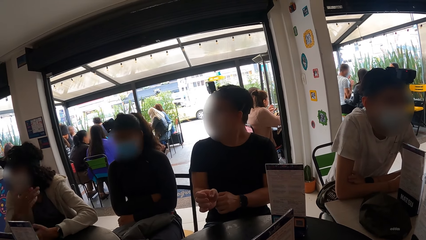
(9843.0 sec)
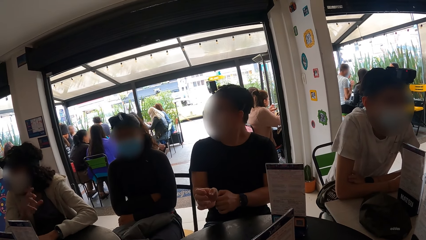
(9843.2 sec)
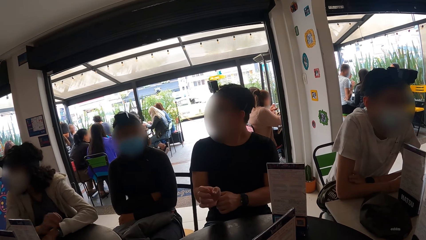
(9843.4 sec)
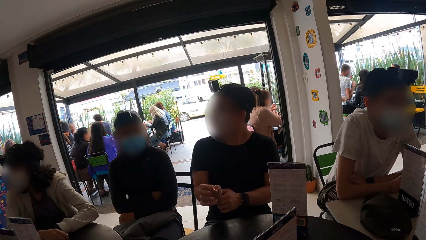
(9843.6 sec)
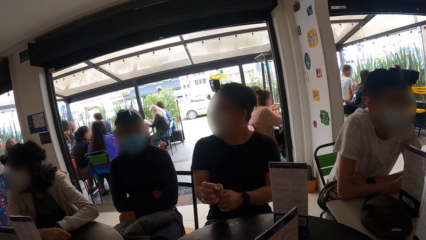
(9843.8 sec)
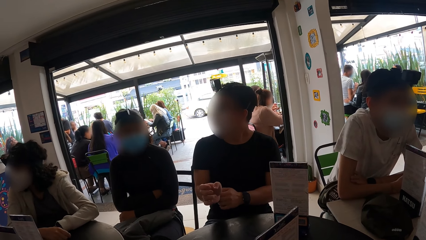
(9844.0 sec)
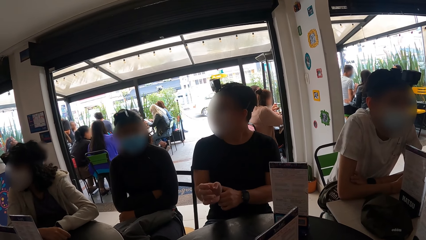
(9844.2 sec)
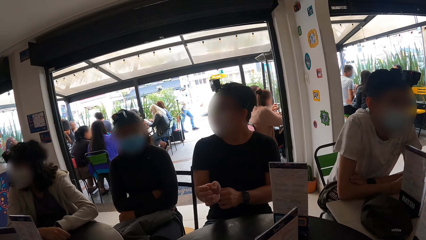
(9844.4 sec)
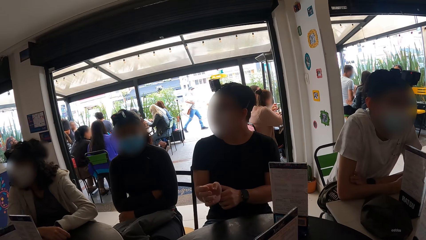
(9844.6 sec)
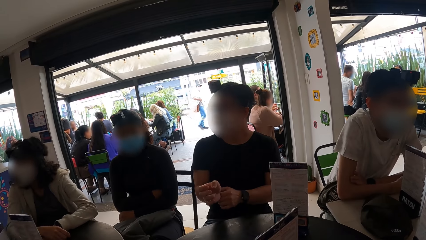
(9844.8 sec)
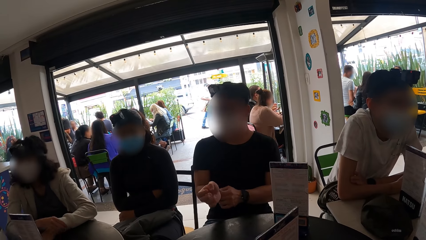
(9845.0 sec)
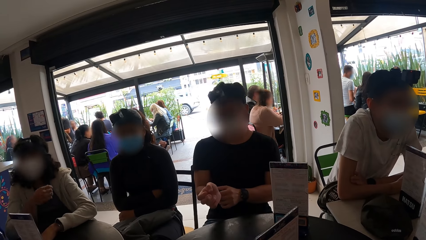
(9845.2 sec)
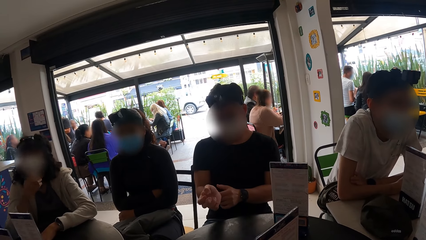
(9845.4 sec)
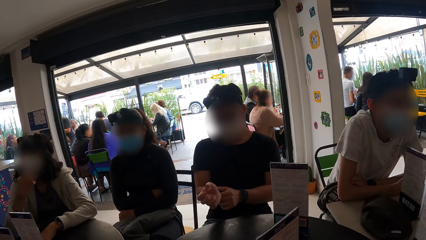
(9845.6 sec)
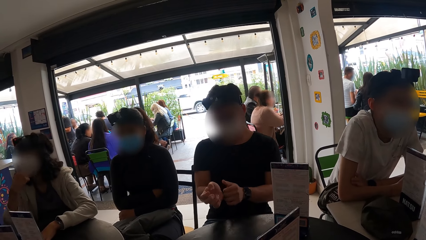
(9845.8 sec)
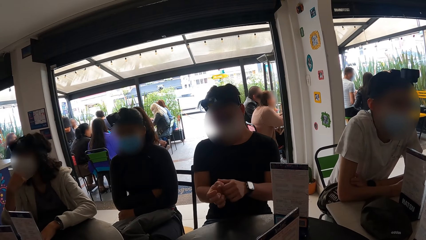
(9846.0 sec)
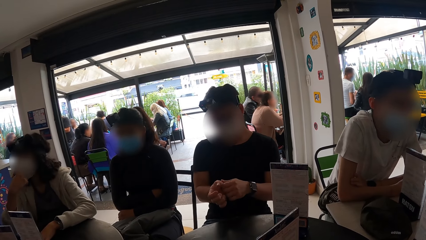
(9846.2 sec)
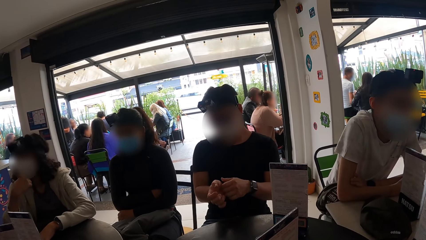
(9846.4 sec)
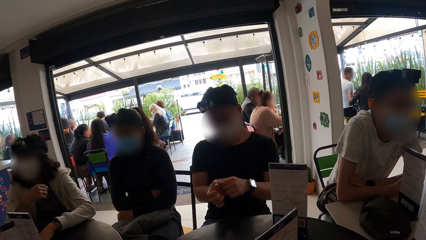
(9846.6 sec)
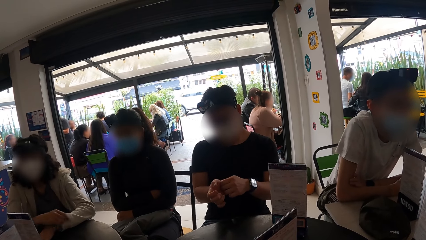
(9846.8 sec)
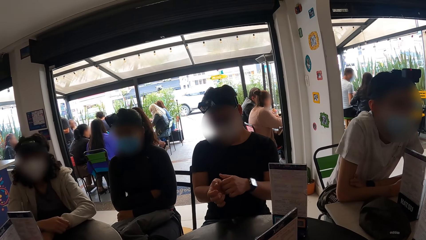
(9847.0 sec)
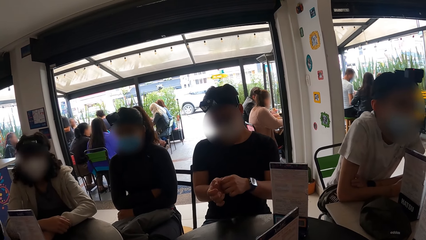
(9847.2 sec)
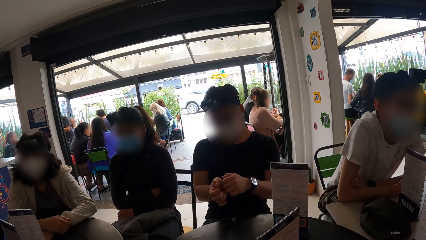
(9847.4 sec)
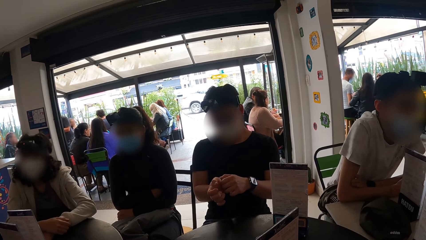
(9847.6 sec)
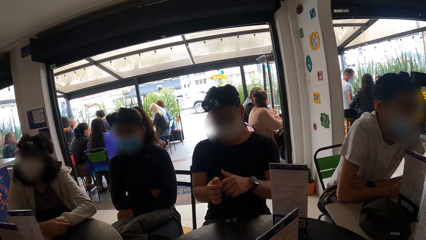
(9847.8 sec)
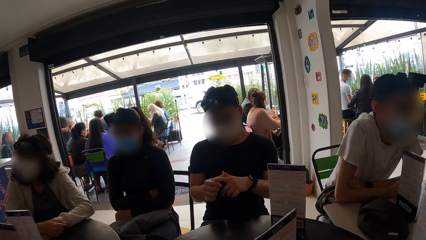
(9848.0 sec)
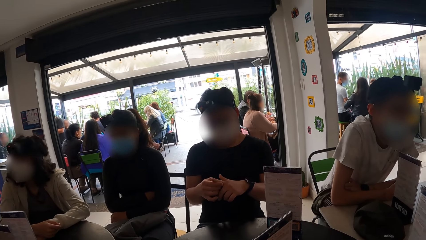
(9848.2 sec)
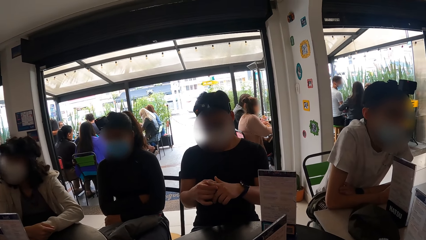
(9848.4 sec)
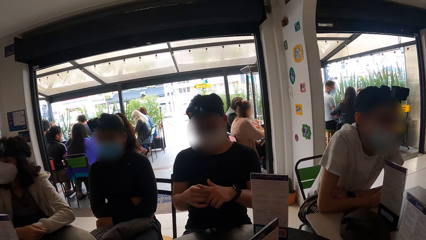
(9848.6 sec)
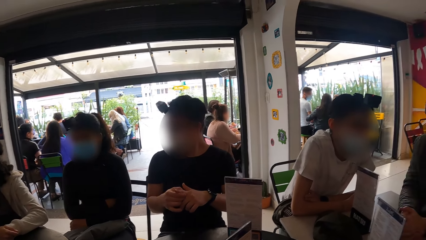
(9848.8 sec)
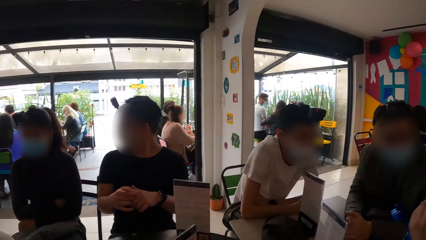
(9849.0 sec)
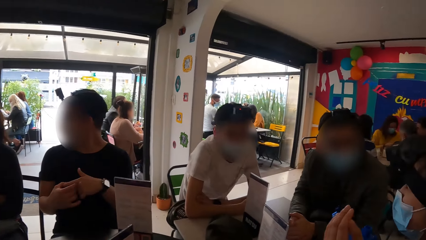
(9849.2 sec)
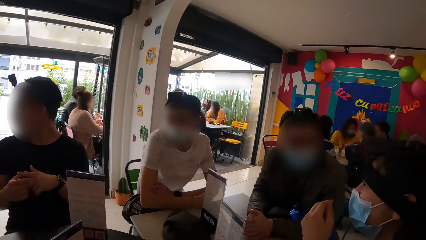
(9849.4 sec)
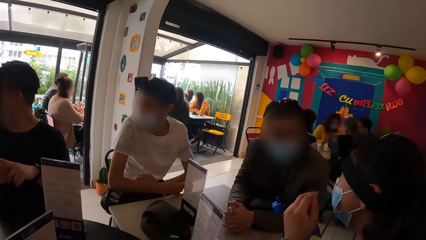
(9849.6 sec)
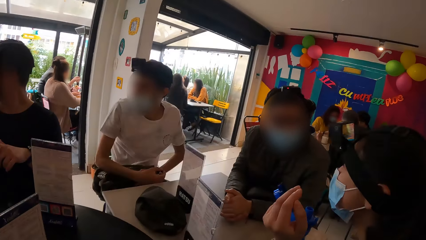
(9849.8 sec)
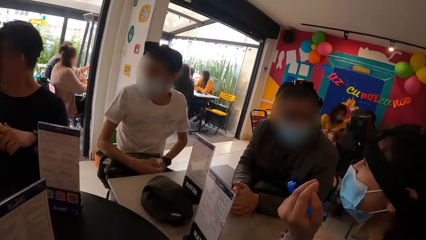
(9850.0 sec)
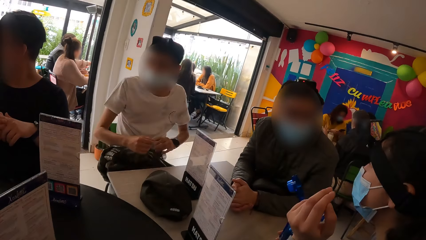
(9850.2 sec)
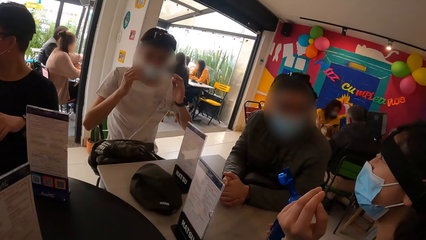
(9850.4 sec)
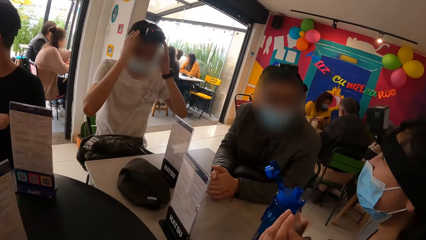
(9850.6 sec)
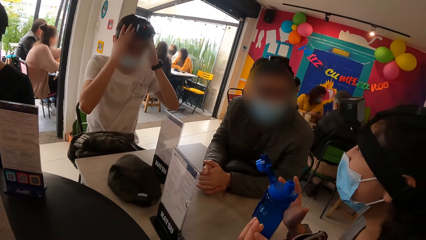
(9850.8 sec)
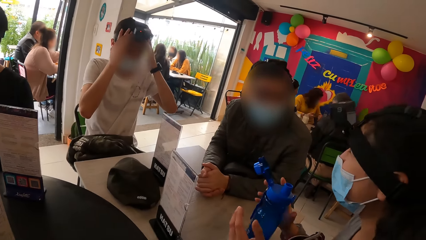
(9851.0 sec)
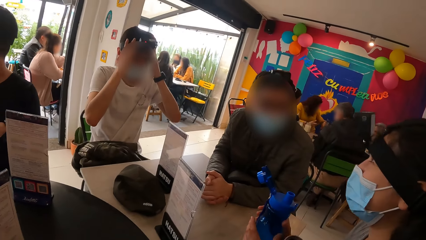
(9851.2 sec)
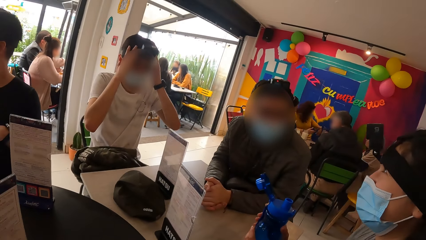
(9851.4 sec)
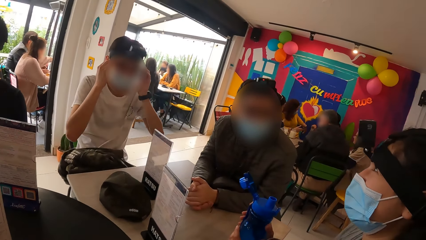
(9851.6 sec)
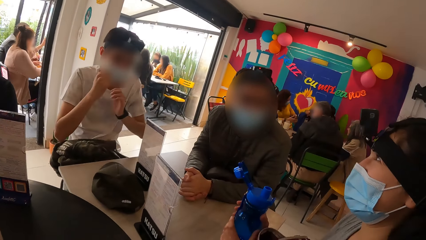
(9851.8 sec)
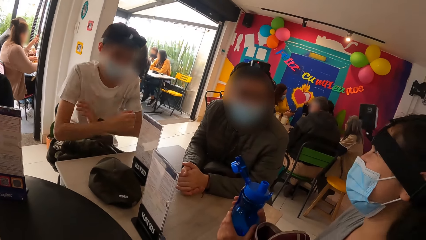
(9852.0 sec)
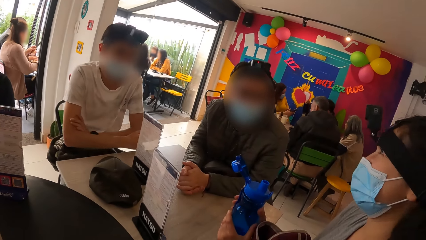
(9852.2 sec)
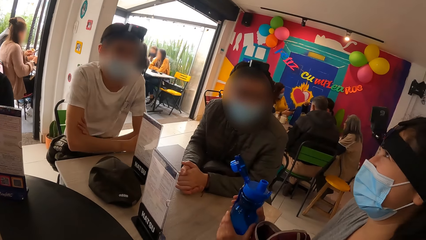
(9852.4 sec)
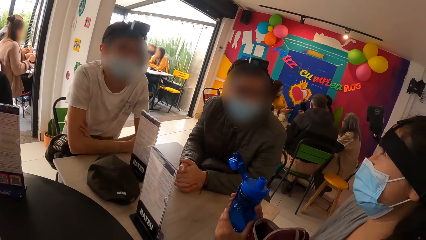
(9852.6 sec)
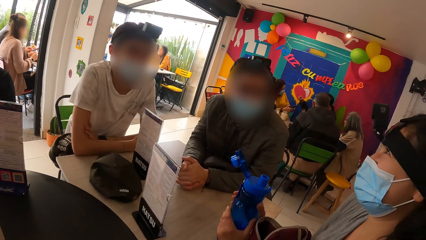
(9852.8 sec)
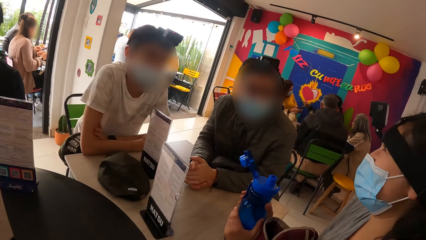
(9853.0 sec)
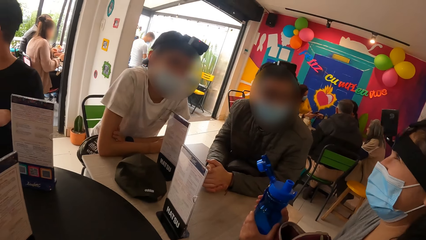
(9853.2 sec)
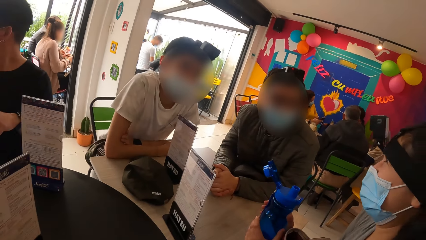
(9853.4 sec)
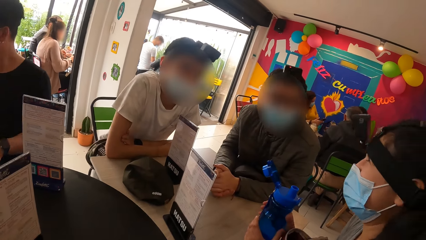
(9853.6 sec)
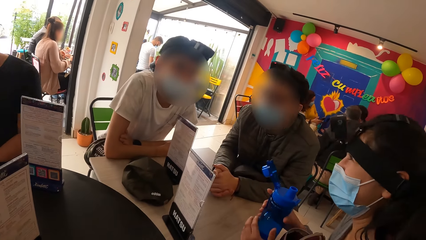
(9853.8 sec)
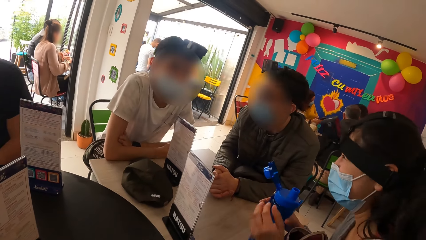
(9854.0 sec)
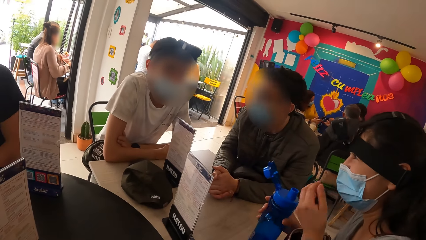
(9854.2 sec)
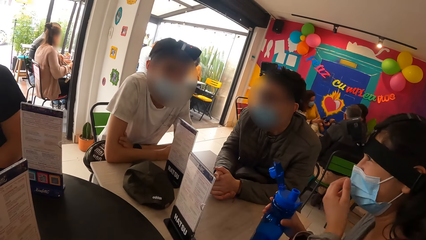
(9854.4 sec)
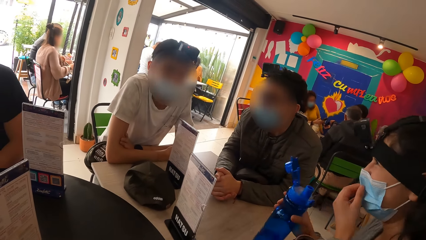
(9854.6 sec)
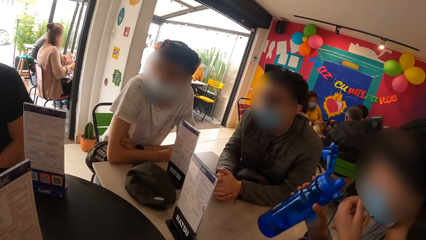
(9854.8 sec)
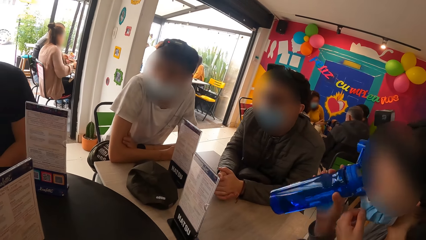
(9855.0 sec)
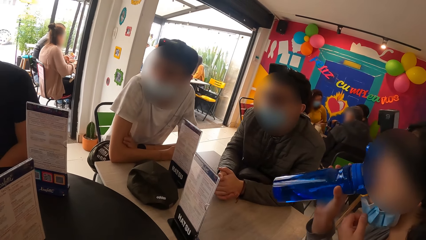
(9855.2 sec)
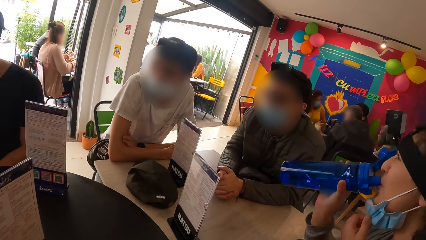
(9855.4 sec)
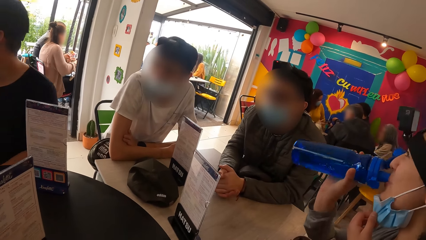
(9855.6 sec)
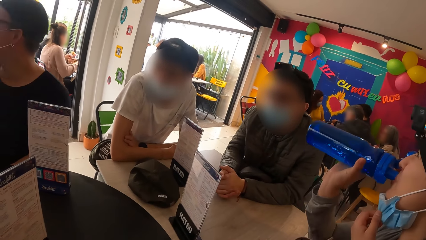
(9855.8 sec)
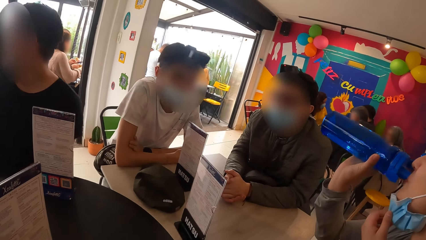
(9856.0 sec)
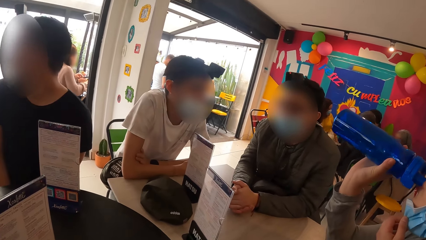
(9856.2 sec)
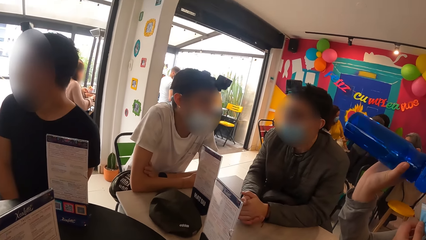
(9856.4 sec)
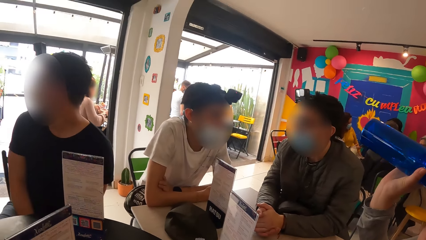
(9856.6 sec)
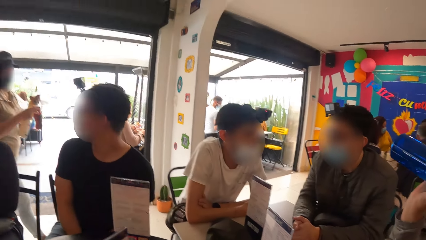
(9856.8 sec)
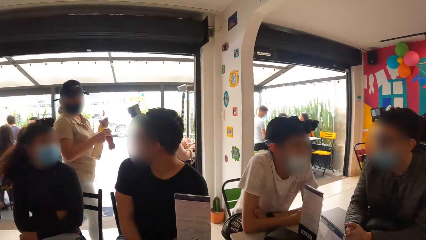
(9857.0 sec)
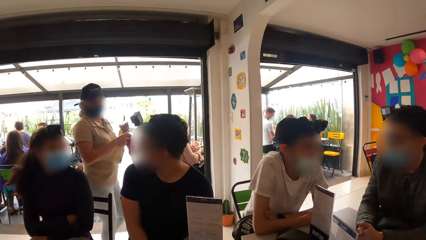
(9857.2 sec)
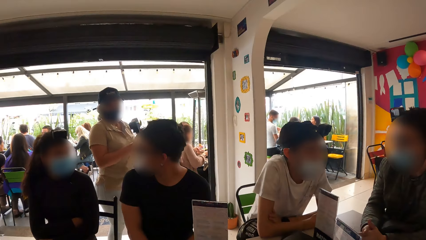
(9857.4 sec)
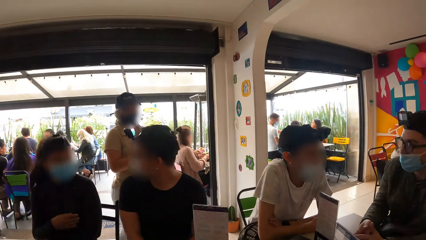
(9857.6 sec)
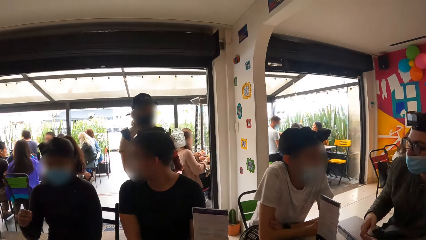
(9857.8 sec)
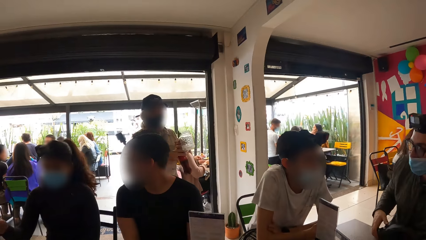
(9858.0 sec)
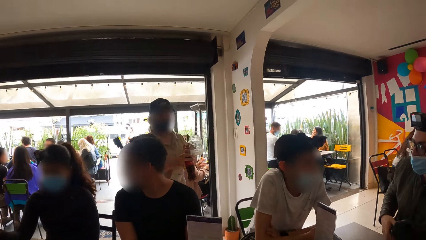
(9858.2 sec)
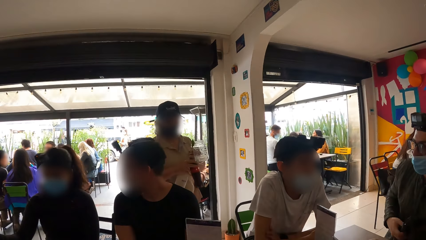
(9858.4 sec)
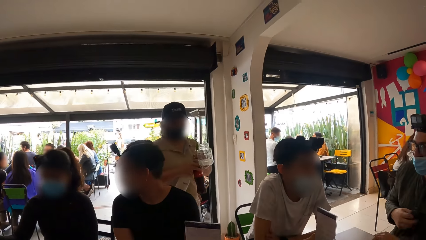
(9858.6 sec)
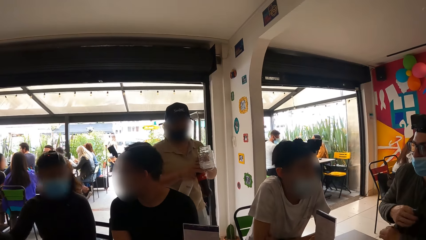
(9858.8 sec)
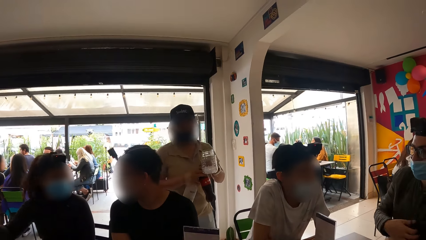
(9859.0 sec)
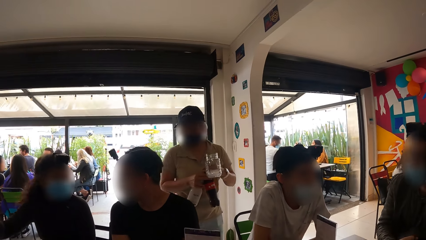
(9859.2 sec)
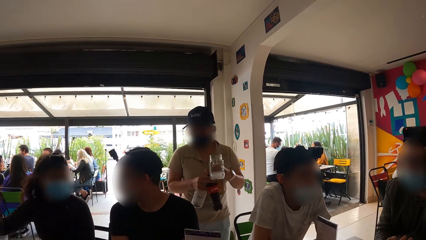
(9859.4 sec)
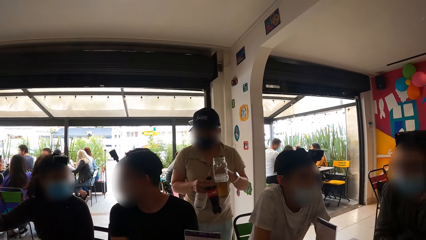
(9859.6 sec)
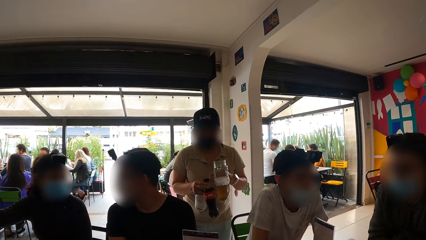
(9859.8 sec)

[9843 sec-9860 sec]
A man converses with another man and a woman. A third man touches his right hand with his left hand. The woman converses with the first man and the second man. The third man converses with another woman. The first man fixes his camera. The first woman holds a water bottle on a table with both hands. The first woman interacts with the first man and the second man. She holds the water bottle in her right hand, pulls down a mask on her face with her left hand, picks up the water bottle and drinks water from the water bottle in her right hand. A third woman holds a bottle of cola and a bottle of milk in her right hand. Another woman moves towards the table. The third woman walks towards the third man. The third woman holds a cup of ice and a bottle of soda in her left hand.
